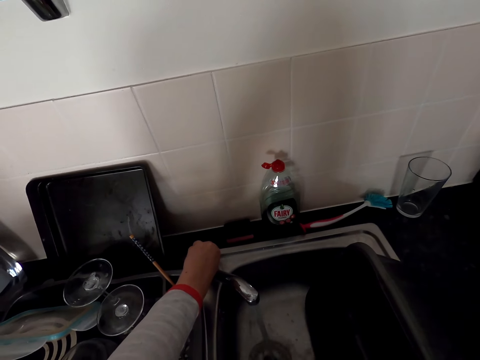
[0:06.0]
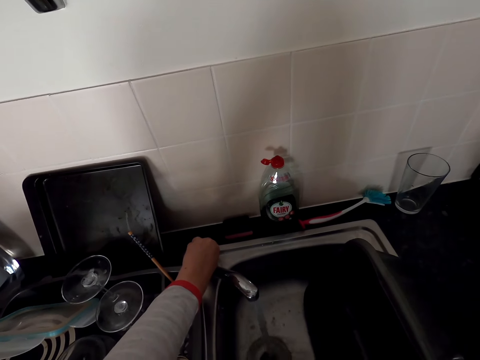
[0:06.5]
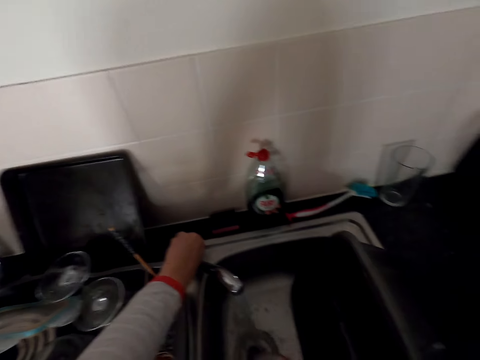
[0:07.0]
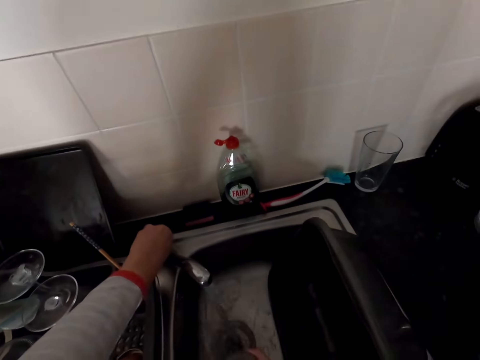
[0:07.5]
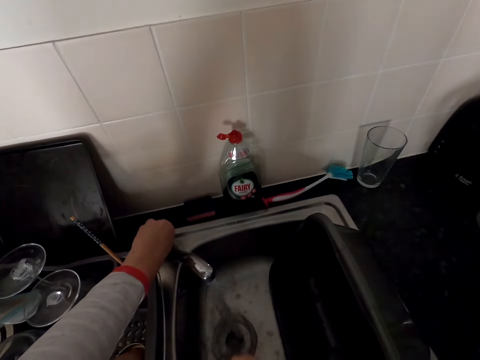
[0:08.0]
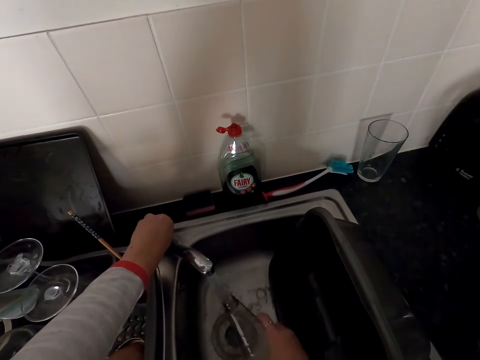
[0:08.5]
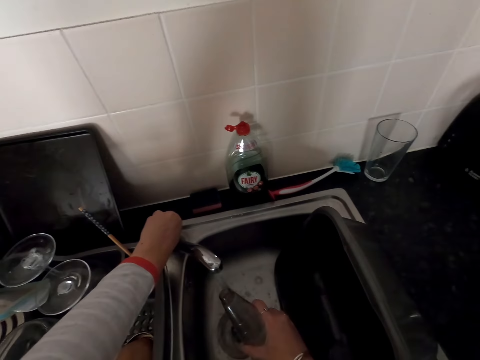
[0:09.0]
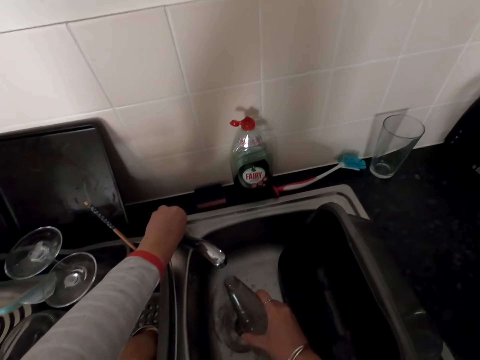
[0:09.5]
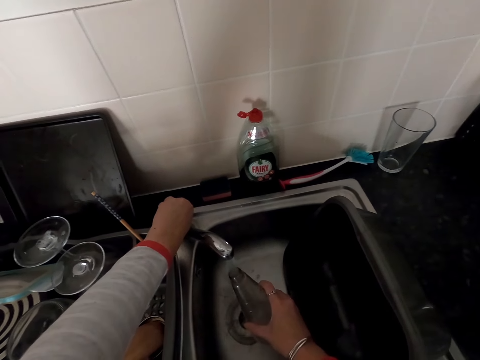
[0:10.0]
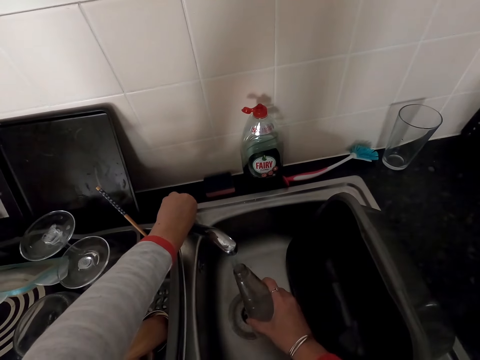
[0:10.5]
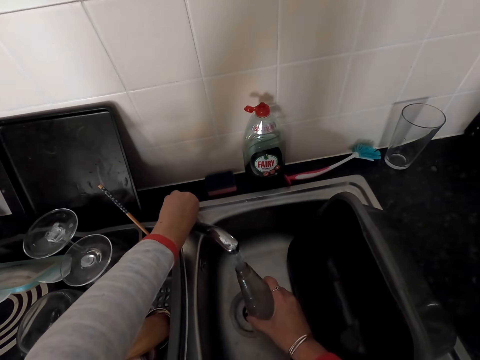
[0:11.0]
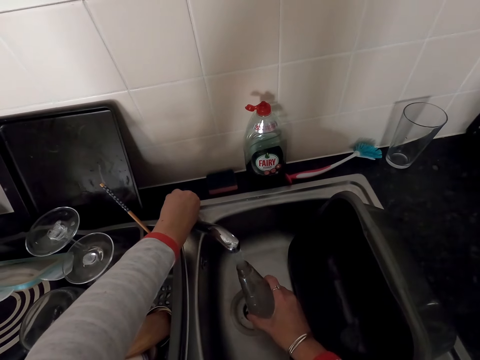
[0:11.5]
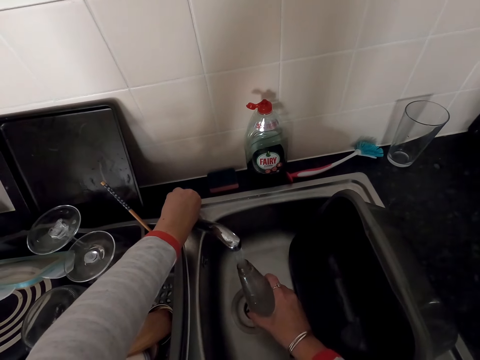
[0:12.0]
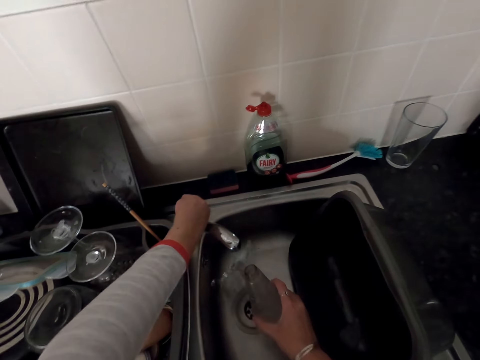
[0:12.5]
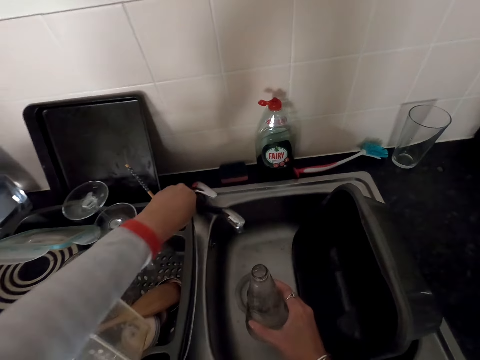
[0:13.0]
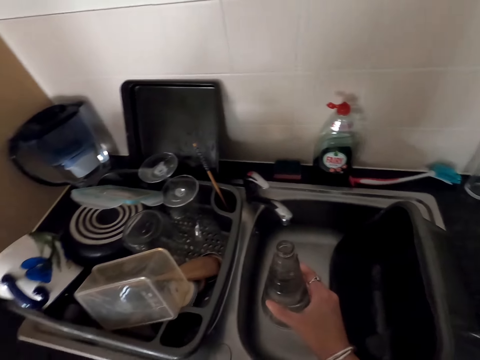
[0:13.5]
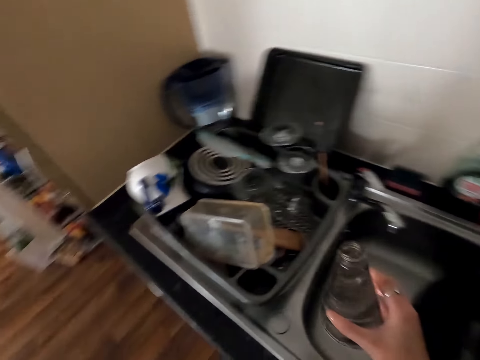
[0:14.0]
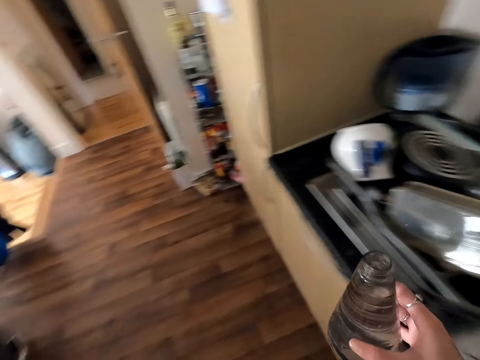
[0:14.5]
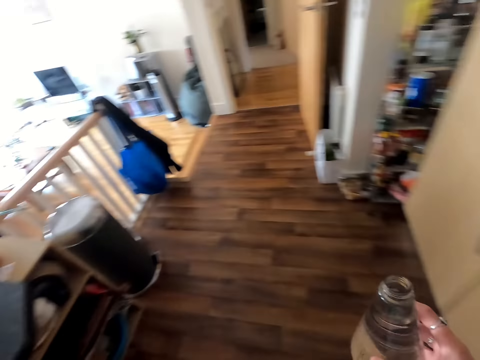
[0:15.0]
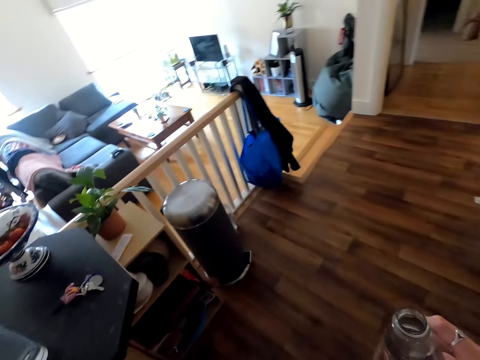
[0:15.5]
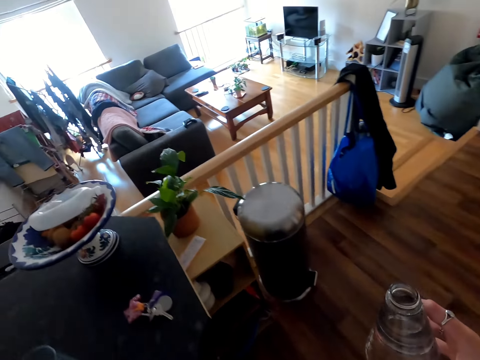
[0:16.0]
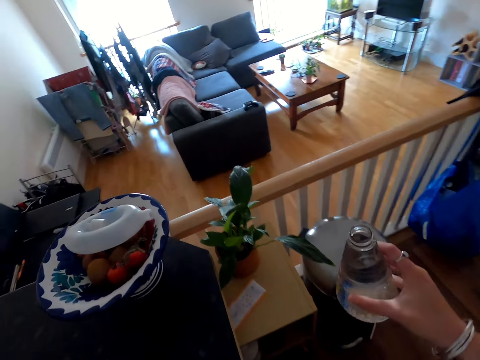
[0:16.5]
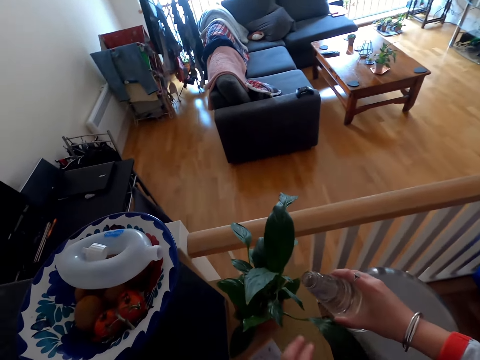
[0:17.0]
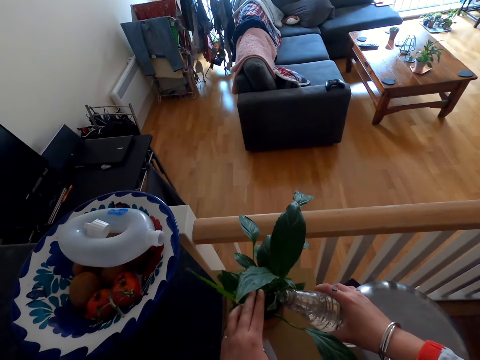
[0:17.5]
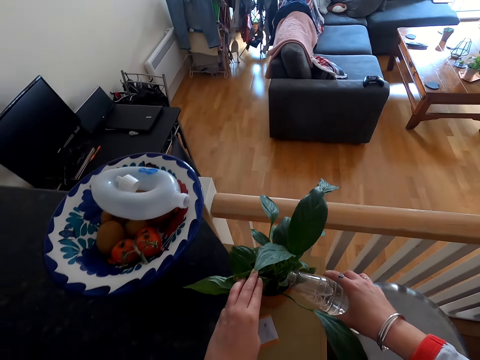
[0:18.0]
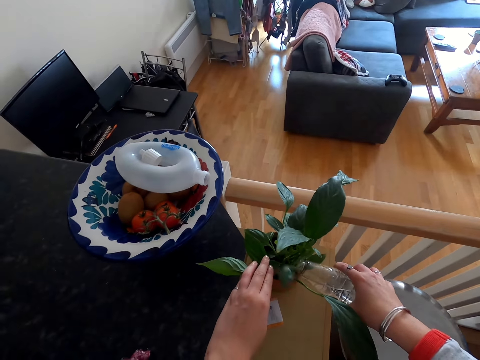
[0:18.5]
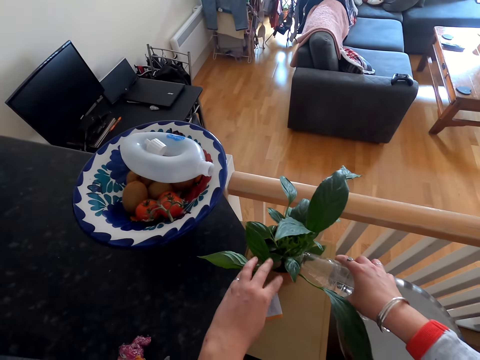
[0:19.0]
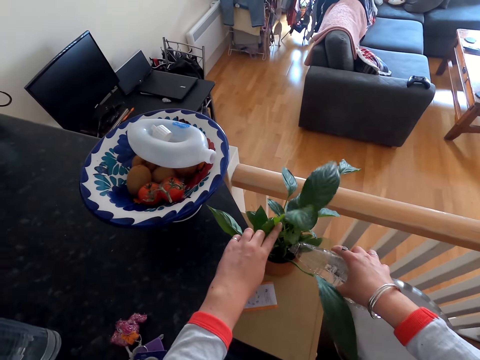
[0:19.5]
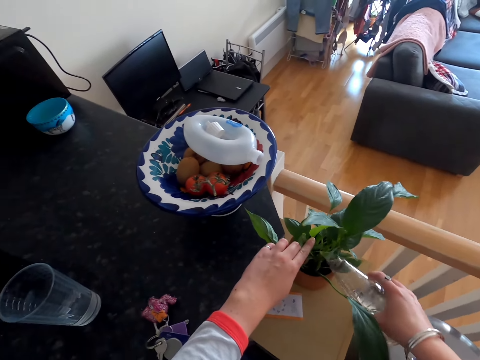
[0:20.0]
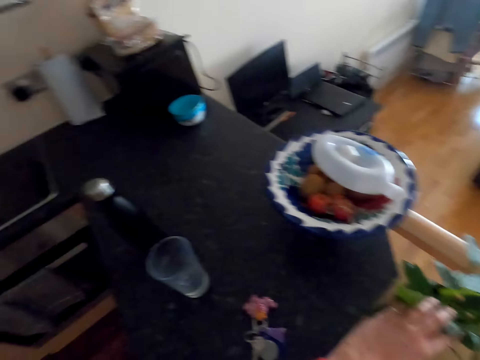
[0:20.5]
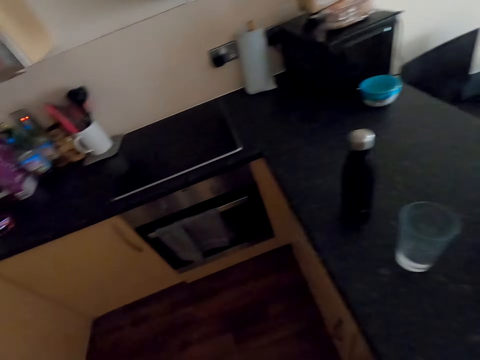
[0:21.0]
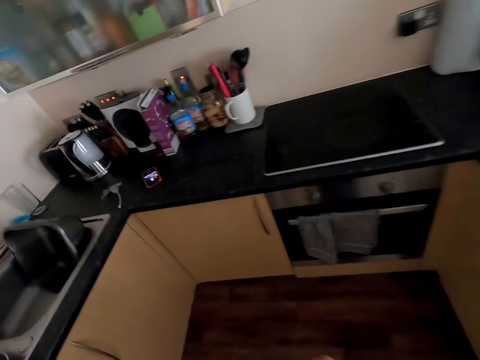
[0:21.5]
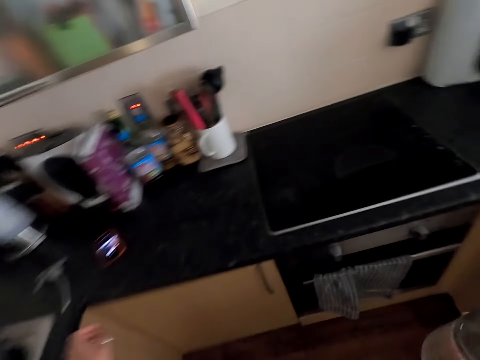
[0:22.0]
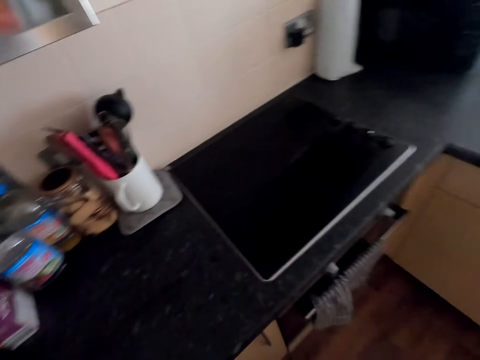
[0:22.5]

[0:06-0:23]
The camera wearer pours water from the bottle. They fetch water on the bottle. They switch off the water tap. They pull back the left hand and walk around. They water the house flower with the water bottle. They push the flower, water the flower and walk around.

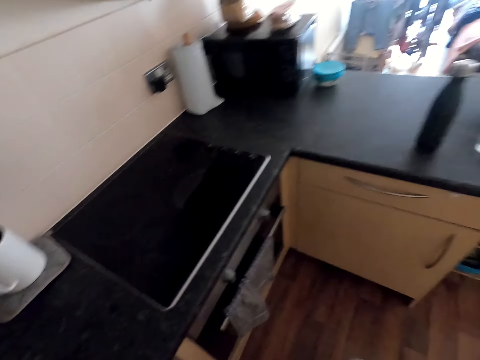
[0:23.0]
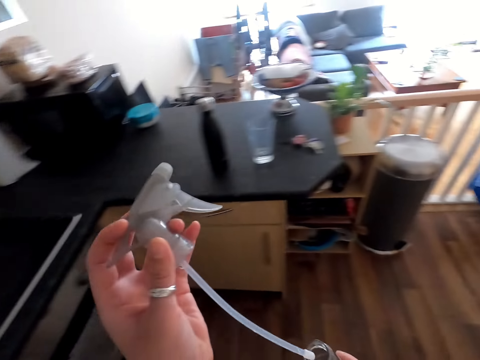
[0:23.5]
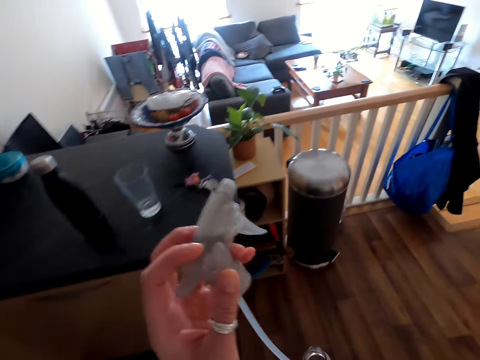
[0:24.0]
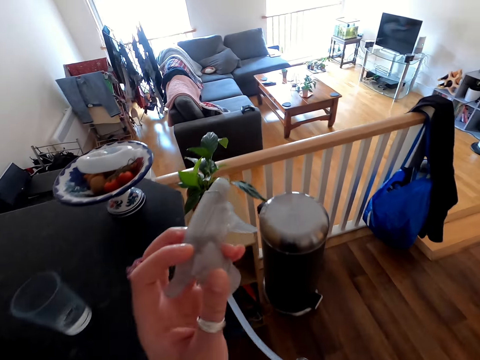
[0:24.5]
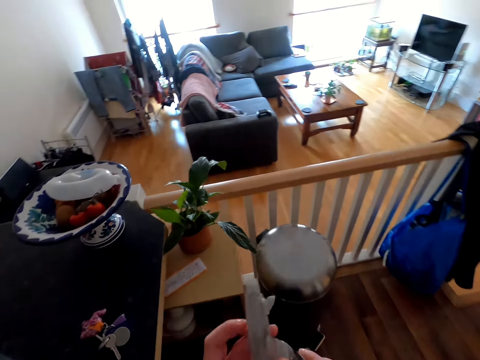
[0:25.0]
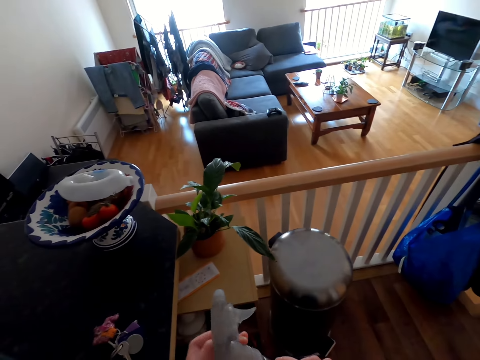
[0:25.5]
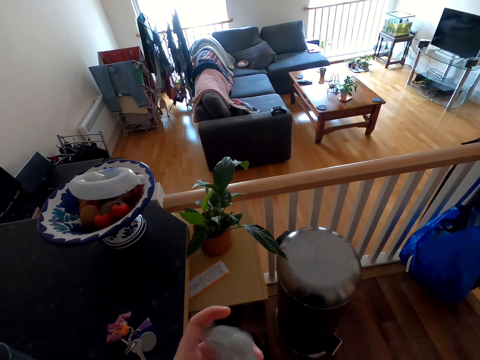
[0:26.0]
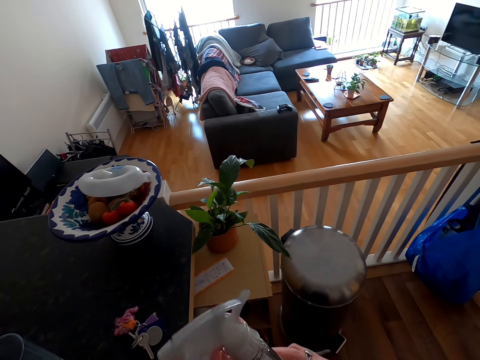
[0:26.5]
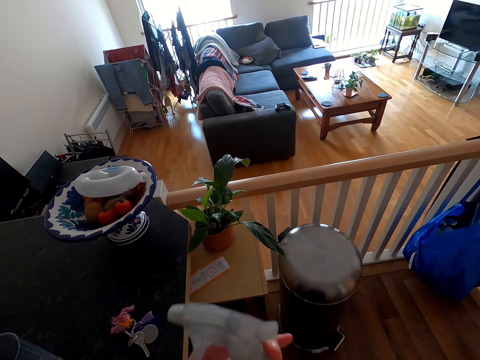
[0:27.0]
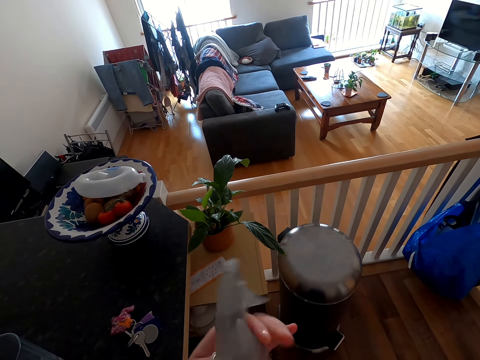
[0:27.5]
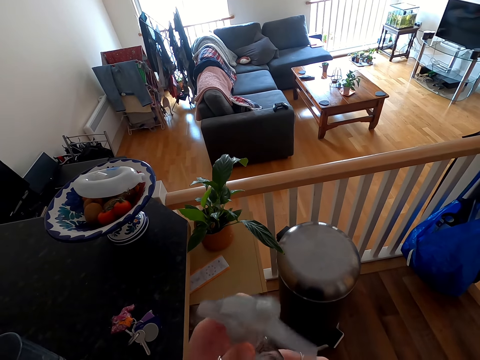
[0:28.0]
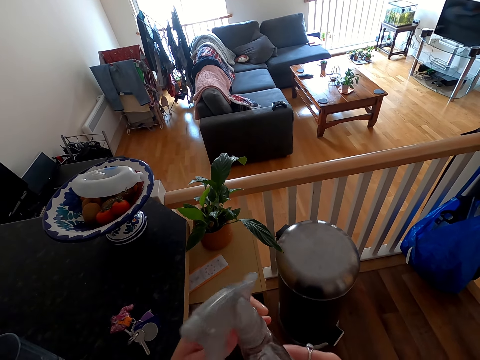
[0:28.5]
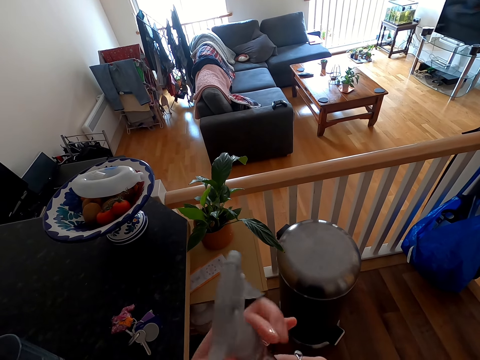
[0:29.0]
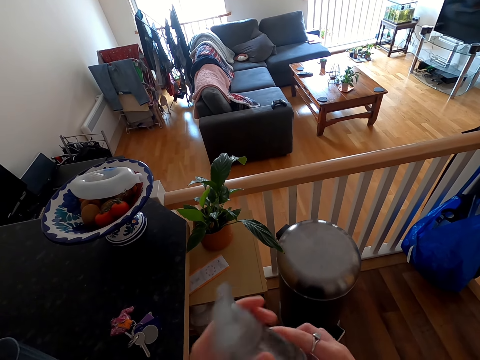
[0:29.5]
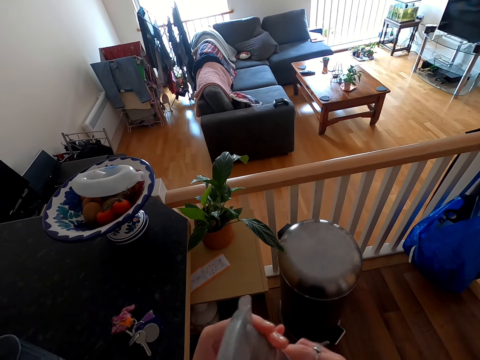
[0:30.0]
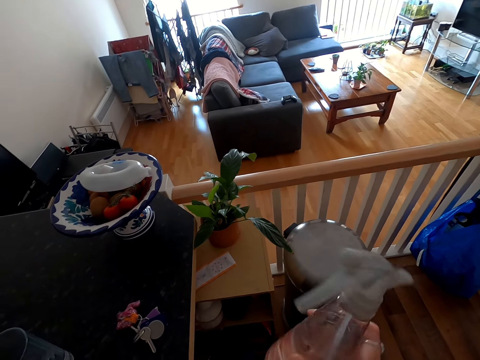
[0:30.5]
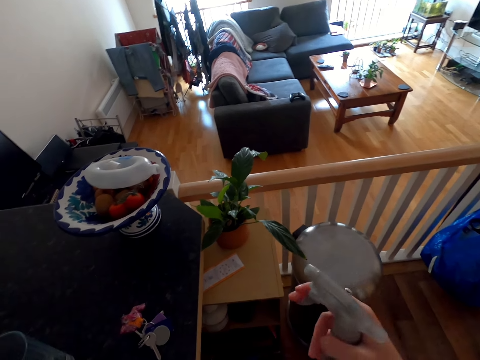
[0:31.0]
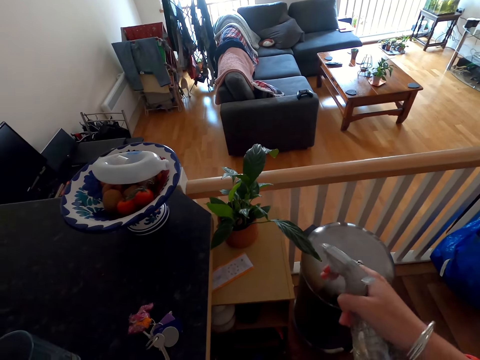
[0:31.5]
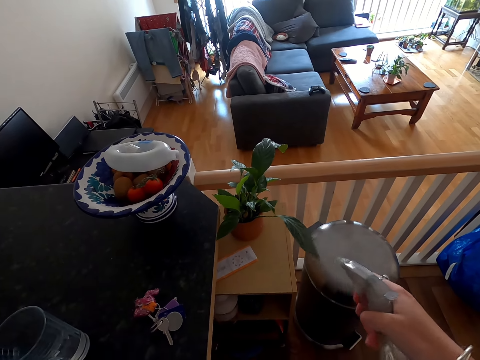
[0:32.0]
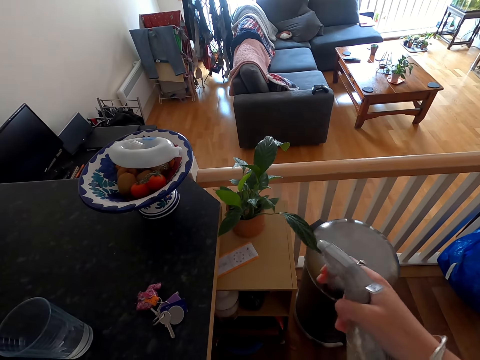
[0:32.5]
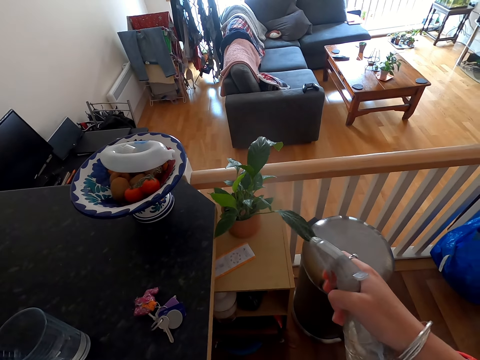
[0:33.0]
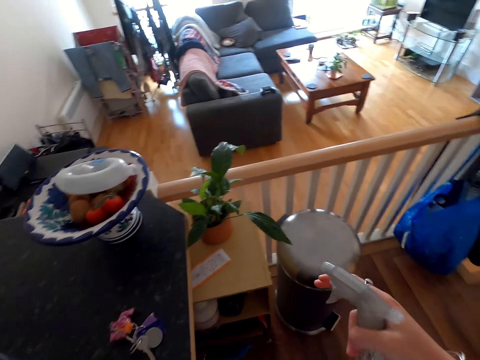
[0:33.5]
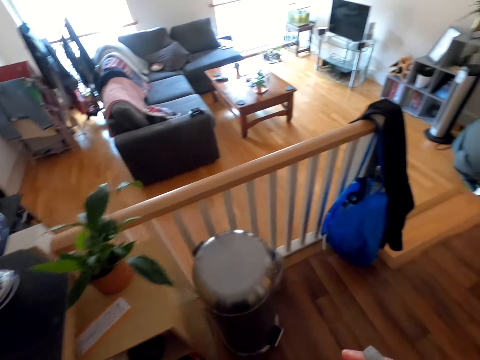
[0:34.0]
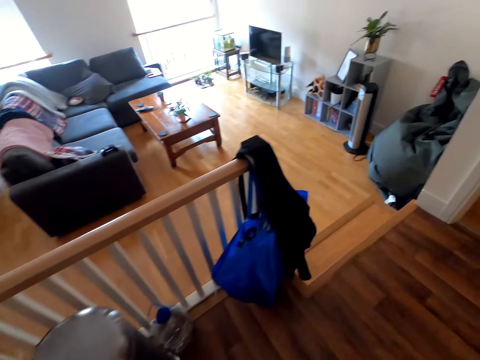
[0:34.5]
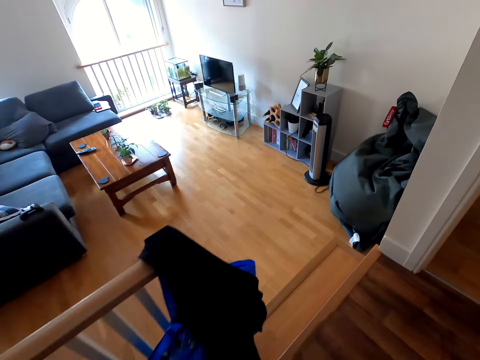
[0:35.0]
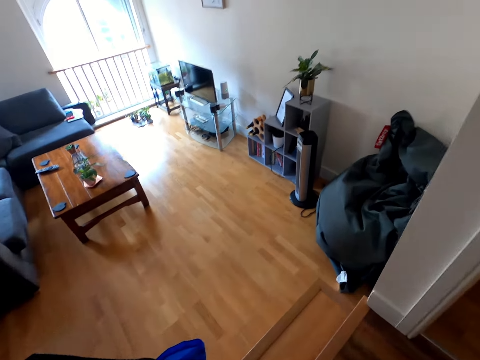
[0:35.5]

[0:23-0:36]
The camera wearer lifts a self-priming spray mechanism or spraying can head. They walk around. They close the bottle. They fix the spraying can head. They spray the flower. They water the house flower with the watering can. They walk around.
